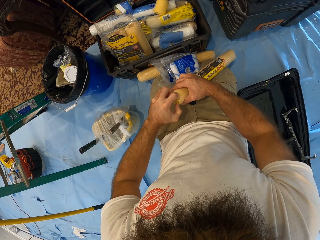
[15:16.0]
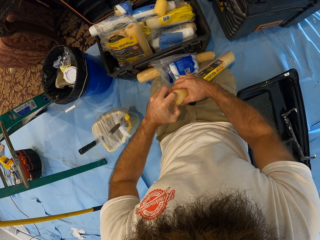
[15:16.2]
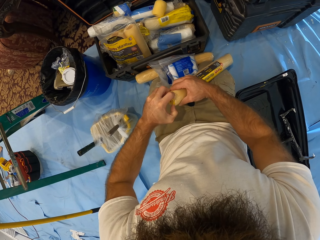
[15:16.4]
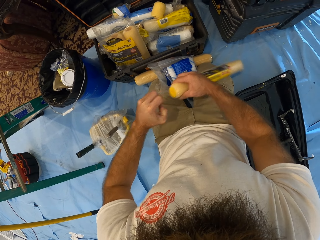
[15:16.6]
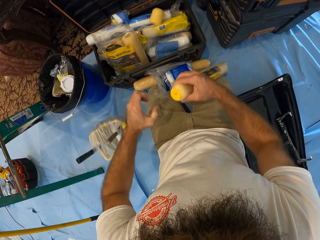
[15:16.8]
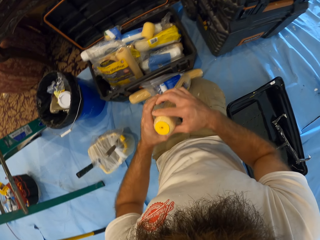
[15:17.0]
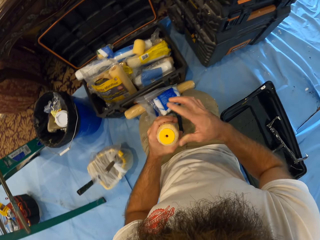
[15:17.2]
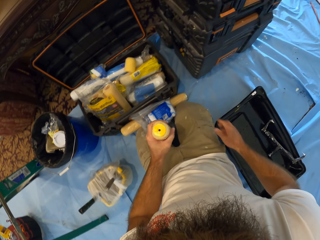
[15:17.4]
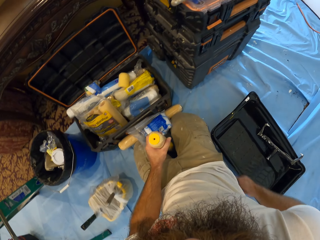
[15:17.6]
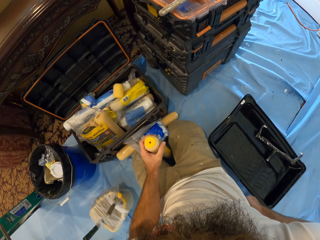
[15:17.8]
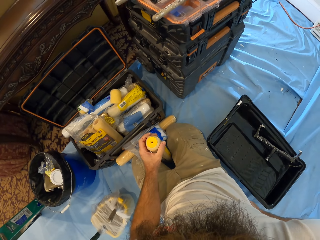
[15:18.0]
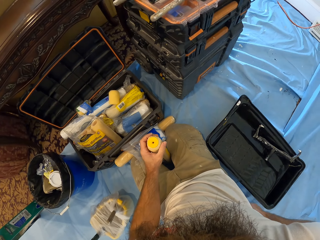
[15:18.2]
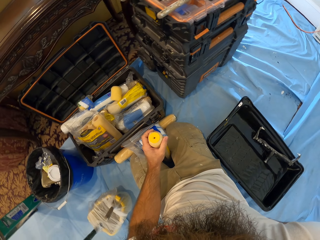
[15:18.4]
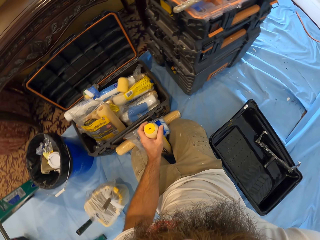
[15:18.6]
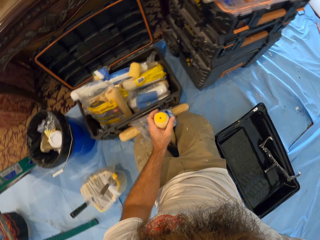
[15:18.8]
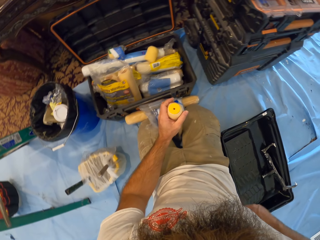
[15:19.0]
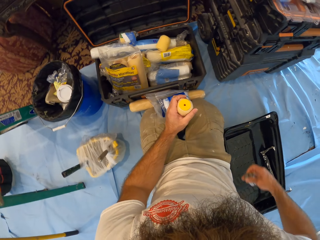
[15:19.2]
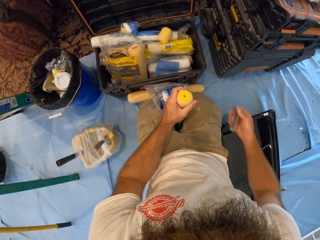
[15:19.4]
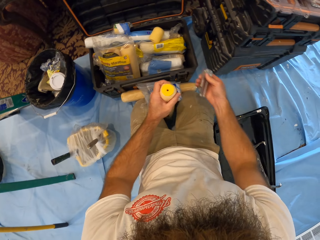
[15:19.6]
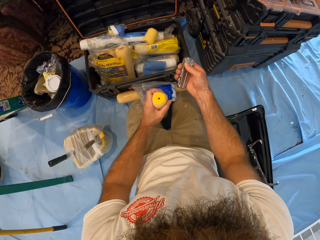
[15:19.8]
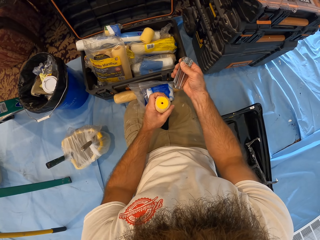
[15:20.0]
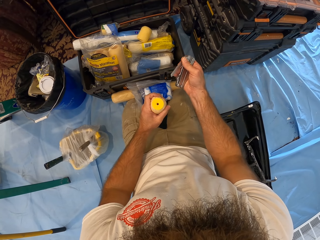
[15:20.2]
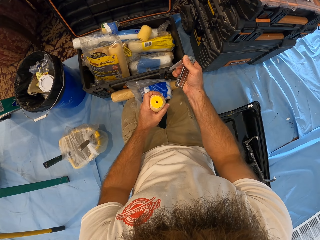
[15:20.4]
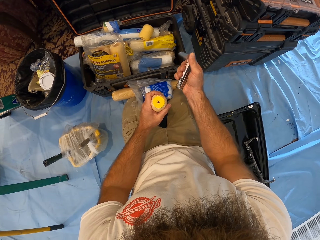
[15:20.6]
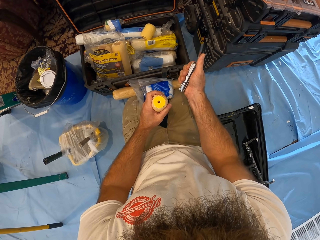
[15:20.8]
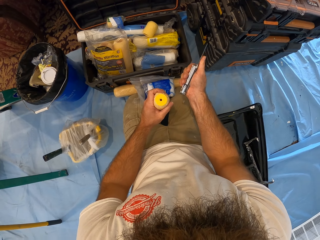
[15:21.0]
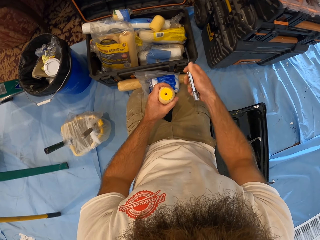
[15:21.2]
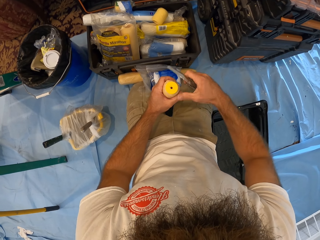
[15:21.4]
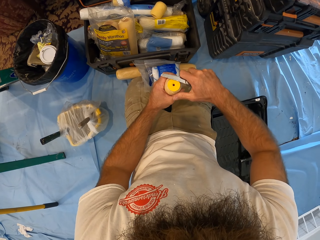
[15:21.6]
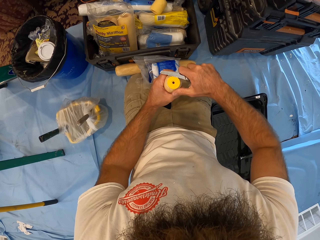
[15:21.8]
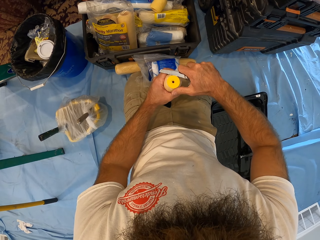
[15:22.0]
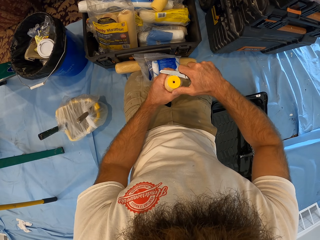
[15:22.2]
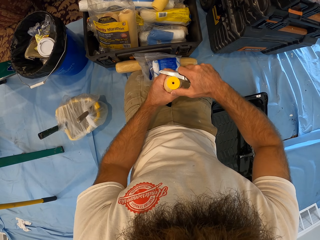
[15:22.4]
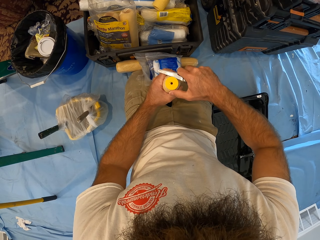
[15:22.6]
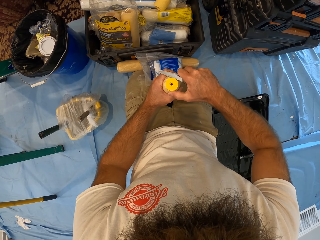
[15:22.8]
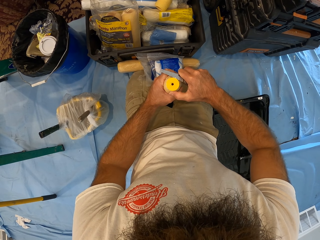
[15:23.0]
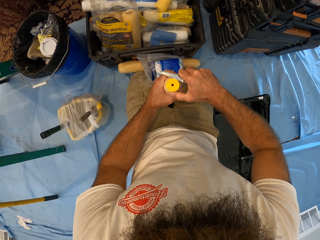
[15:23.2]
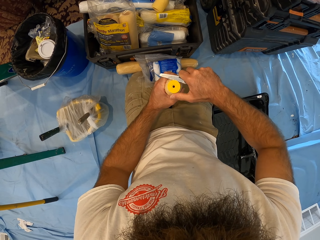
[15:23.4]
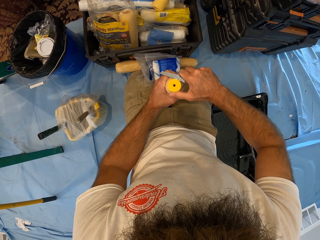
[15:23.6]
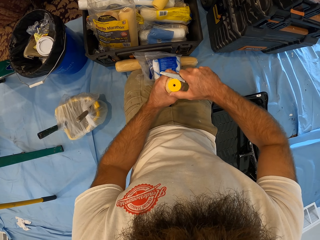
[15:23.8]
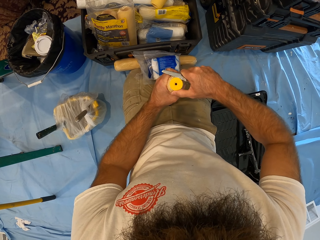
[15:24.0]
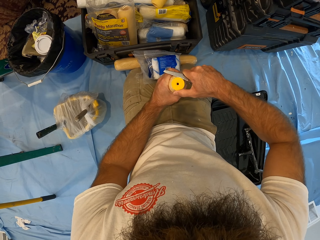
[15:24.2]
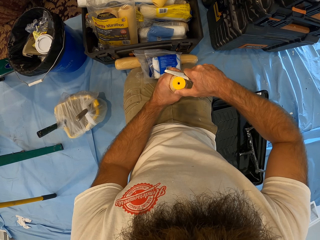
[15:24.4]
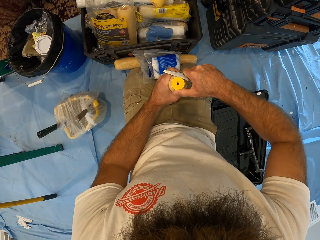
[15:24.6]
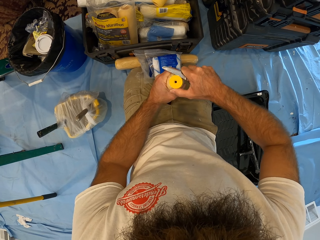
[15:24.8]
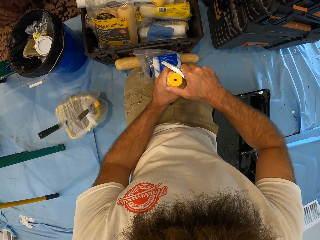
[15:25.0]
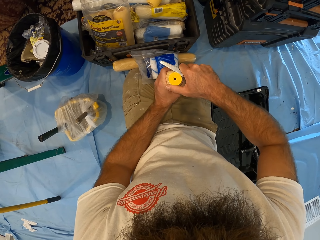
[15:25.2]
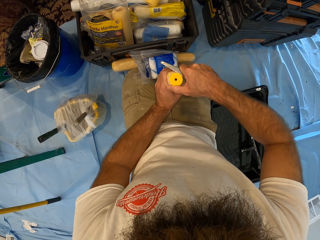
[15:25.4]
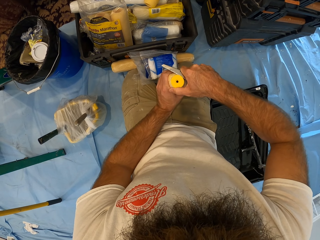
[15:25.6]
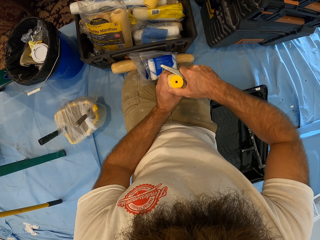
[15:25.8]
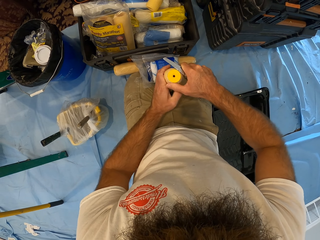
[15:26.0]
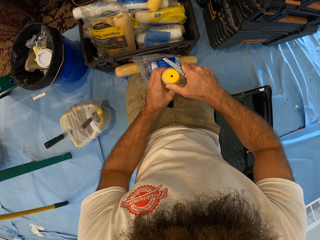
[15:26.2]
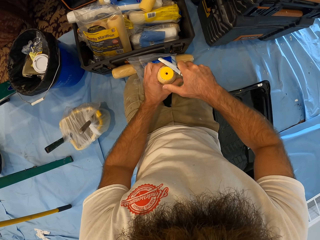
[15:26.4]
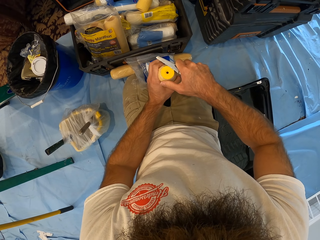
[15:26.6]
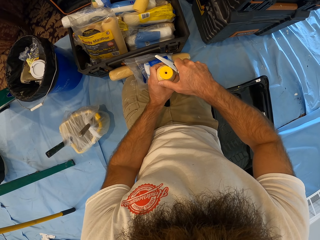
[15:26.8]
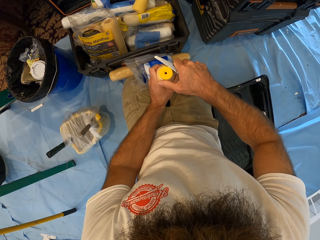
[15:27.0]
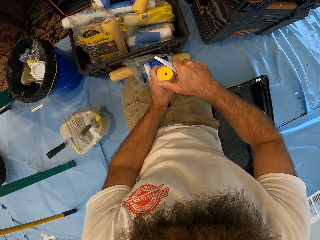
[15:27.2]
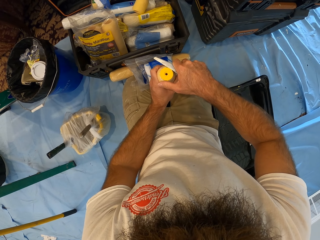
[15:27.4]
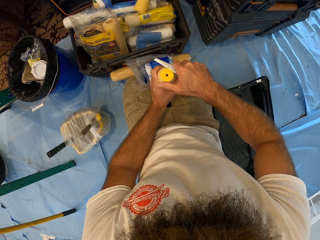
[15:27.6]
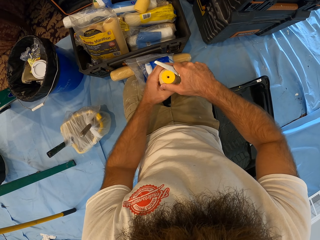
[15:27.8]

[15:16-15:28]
The camera wearer picks a pocket knife from his back pocket with his right hand. He opens the pocket knife with his right hand. He picks at the roller cover of the paint roller with the pocket knife in his right hand. He uses the knife to open the lid.

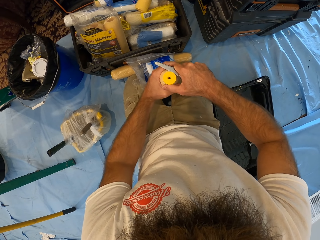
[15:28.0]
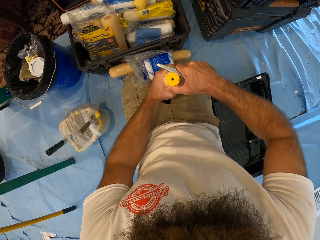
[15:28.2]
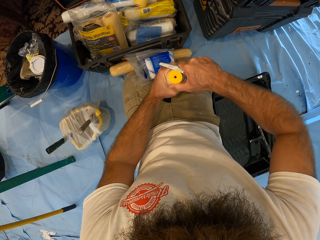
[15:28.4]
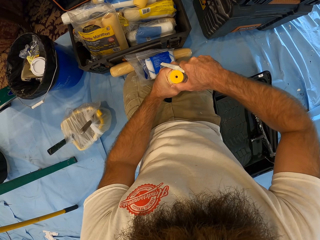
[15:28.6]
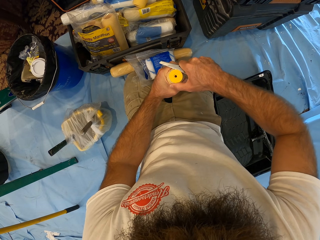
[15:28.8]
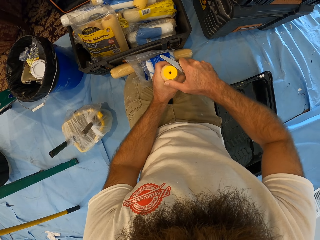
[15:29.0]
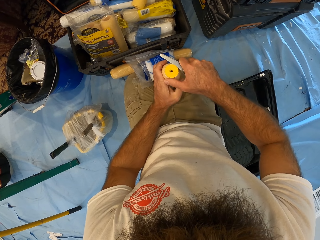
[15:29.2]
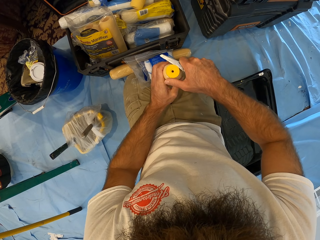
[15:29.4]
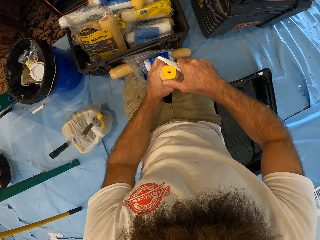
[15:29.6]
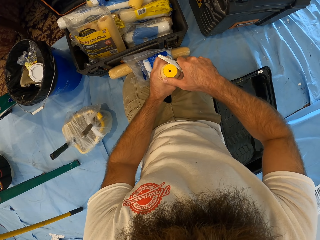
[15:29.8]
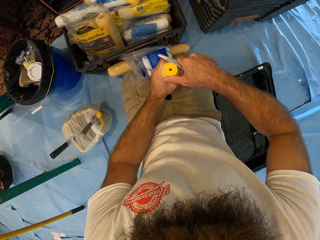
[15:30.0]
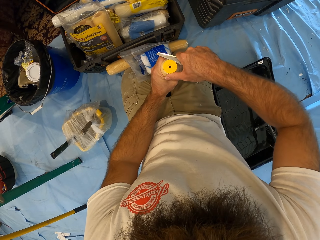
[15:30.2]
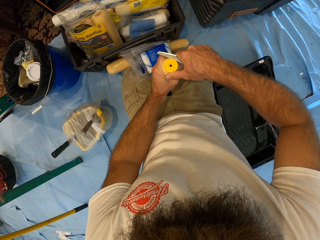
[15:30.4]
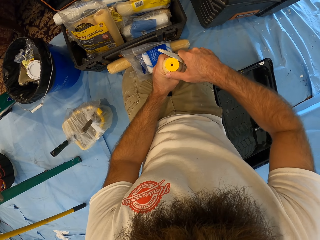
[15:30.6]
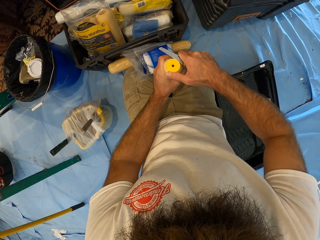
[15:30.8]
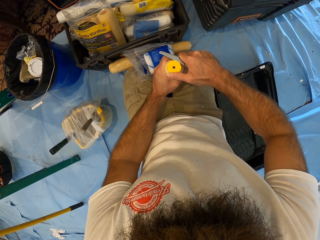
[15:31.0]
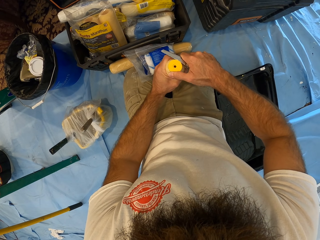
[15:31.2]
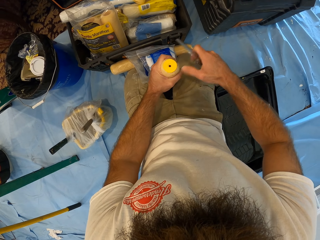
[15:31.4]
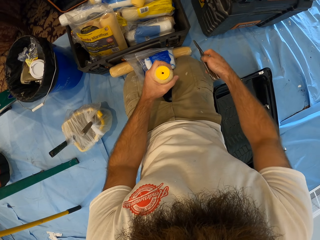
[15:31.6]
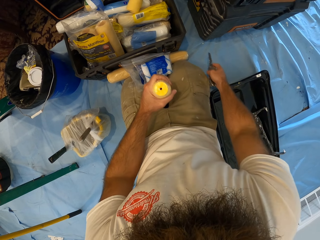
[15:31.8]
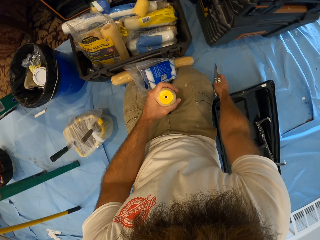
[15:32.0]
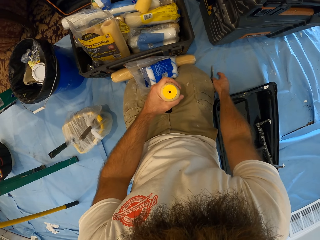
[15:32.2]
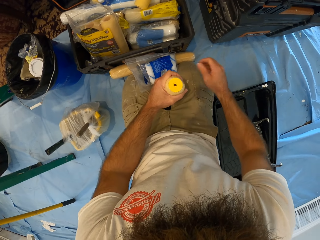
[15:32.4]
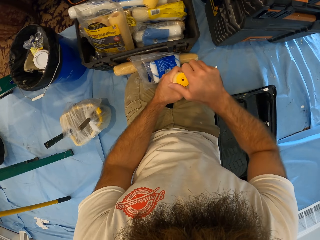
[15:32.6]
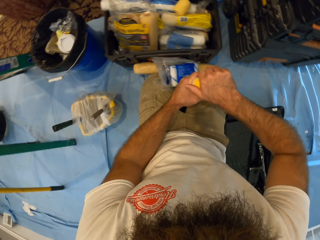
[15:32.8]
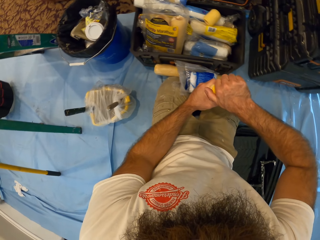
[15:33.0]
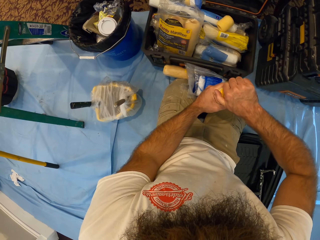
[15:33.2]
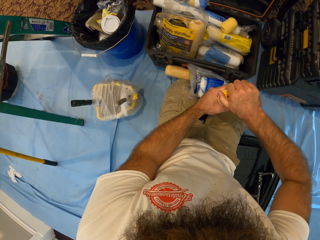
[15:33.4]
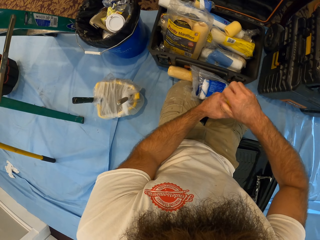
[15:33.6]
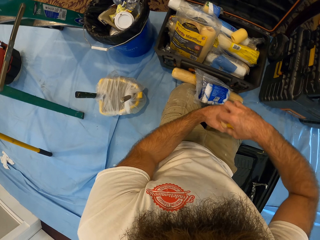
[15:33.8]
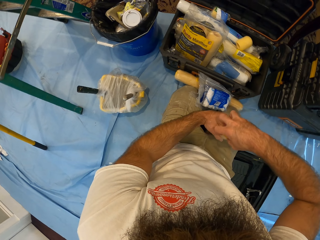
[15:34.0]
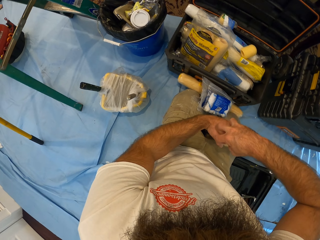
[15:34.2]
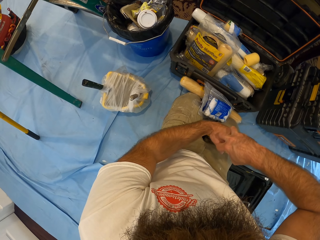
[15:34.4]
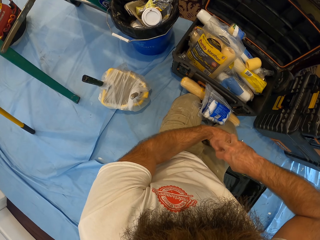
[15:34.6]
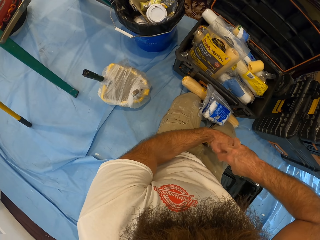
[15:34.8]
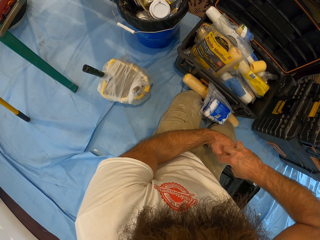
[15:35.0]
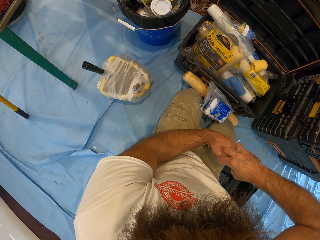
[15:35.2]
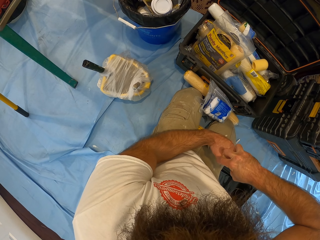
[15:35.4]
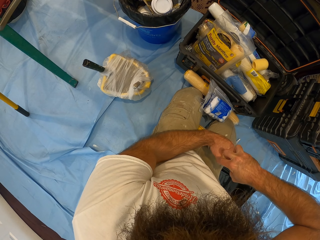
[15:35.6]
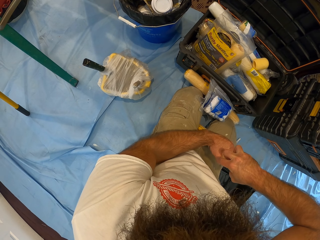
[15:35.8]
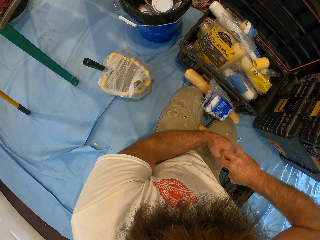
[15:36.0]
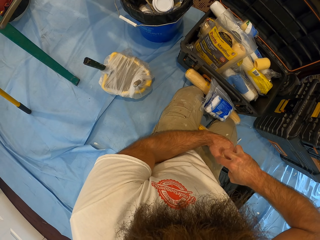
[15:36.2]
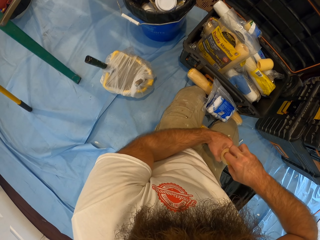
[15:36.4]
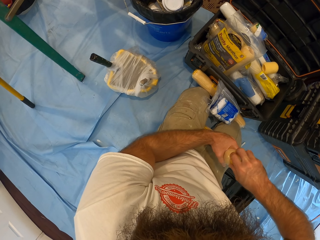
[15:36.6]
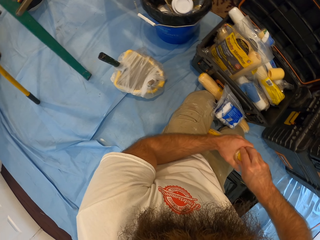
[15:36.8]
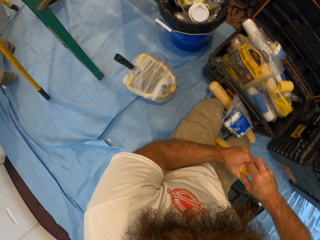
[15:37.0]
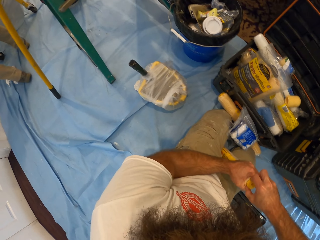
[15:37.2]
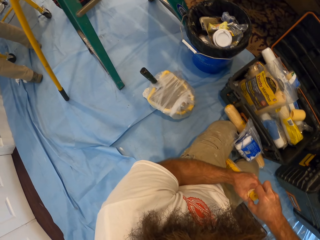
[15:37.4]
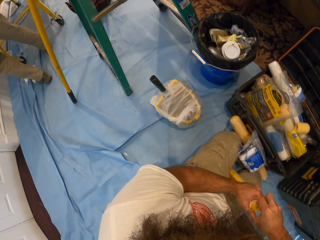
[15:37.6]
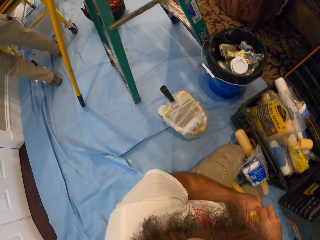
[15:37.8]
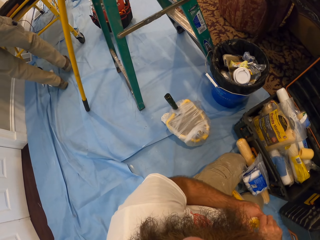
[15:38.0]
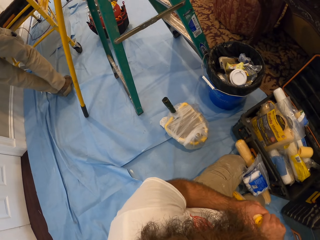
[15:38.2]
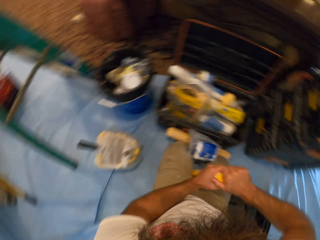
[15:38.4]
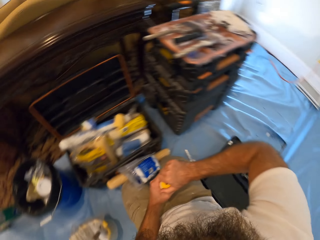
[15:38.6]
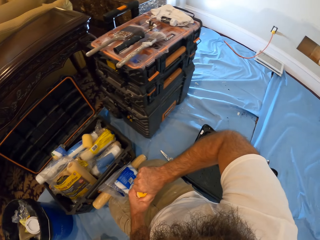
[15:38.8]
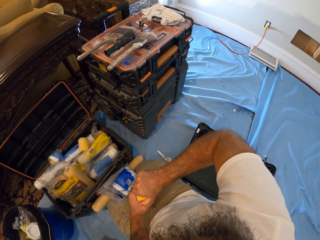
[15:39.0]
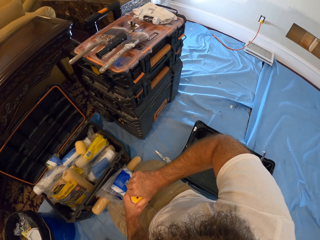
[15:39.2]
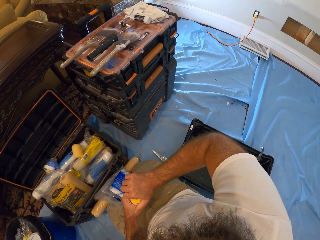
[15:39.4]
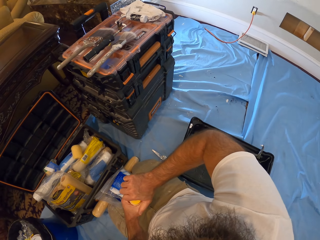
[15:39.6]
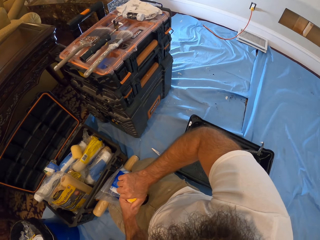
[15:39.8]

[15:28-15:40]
The camera wearer drops the pocket knife on the floor with his right hand. He removes the roller cover from the paint roller with his right hand.
